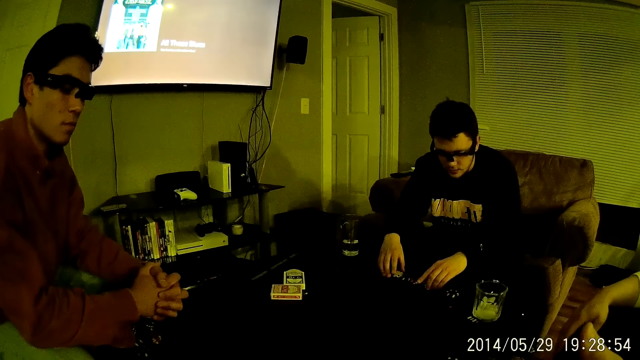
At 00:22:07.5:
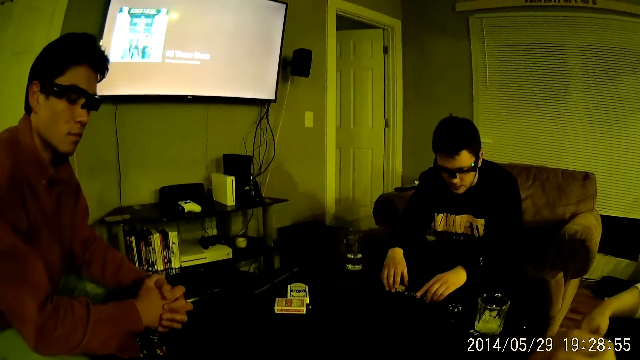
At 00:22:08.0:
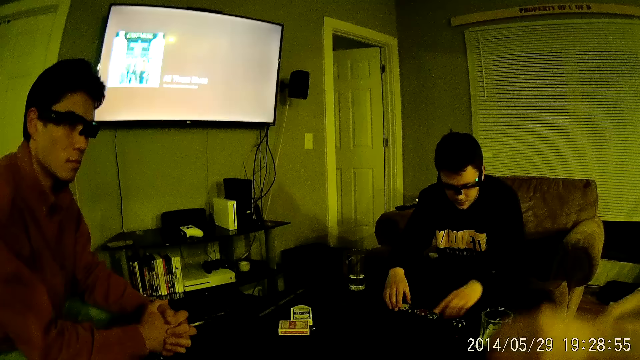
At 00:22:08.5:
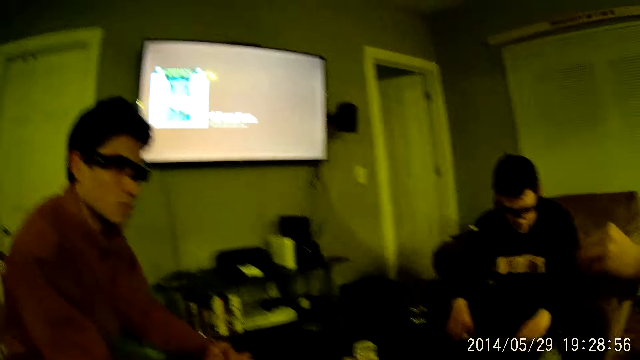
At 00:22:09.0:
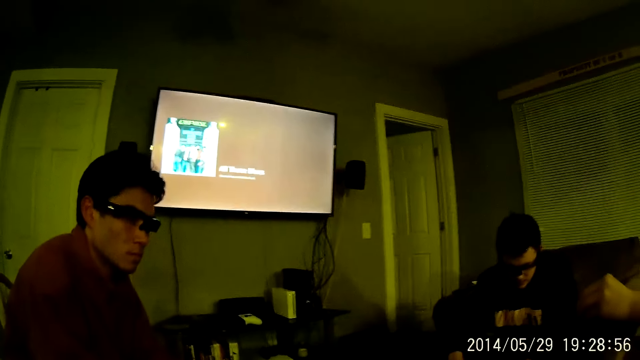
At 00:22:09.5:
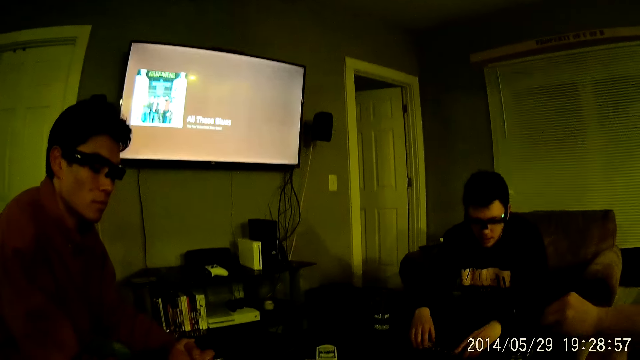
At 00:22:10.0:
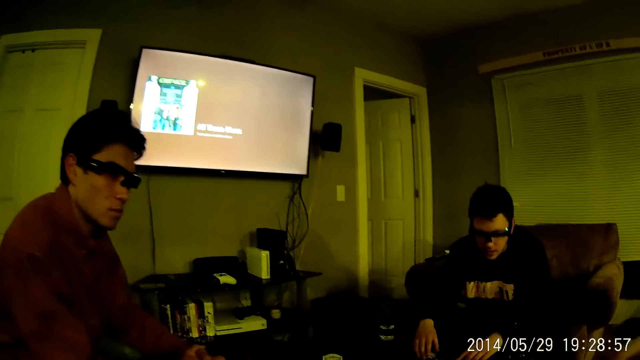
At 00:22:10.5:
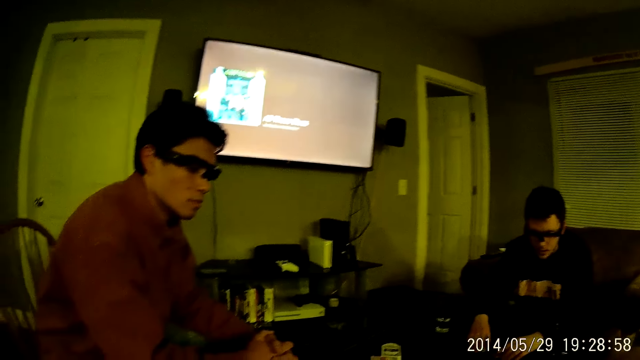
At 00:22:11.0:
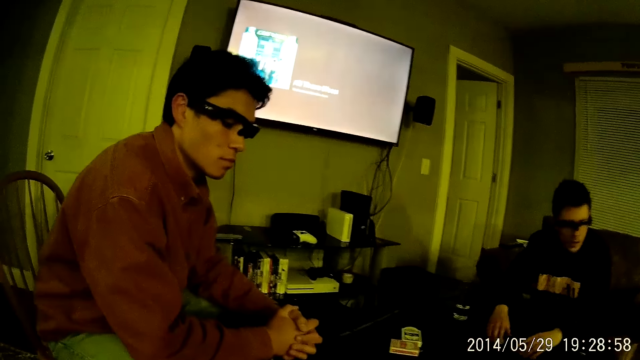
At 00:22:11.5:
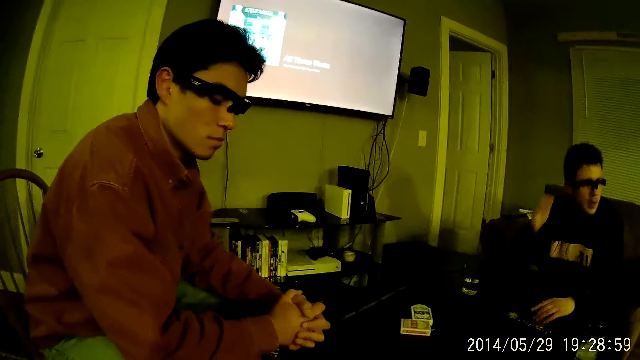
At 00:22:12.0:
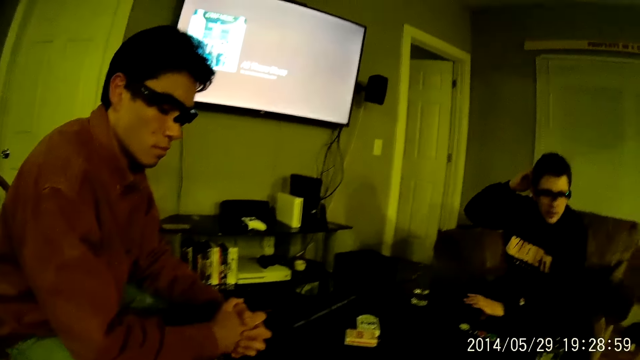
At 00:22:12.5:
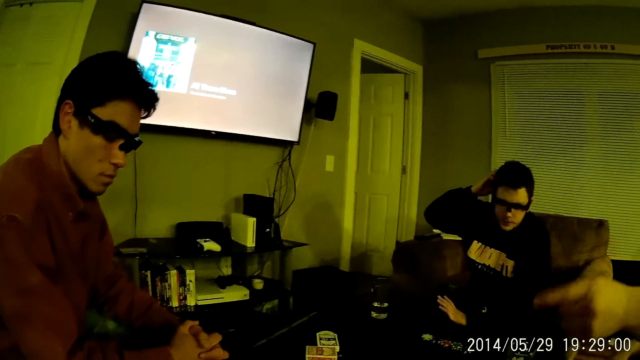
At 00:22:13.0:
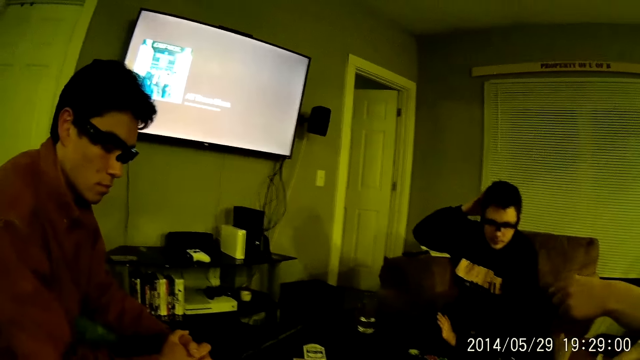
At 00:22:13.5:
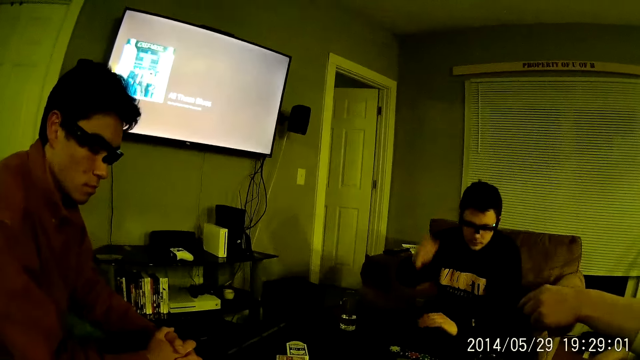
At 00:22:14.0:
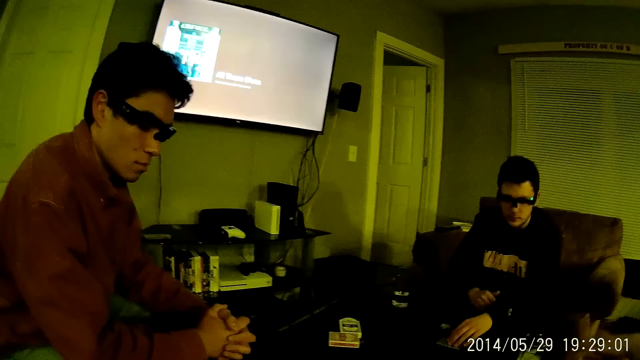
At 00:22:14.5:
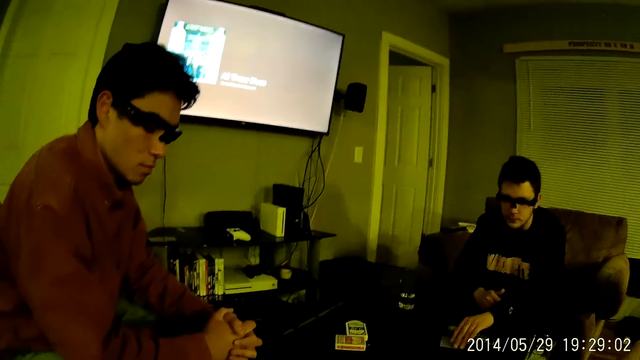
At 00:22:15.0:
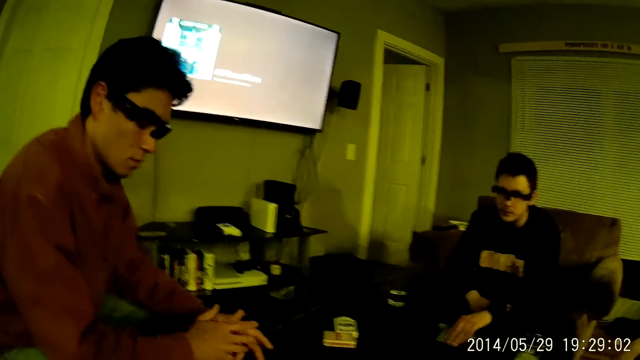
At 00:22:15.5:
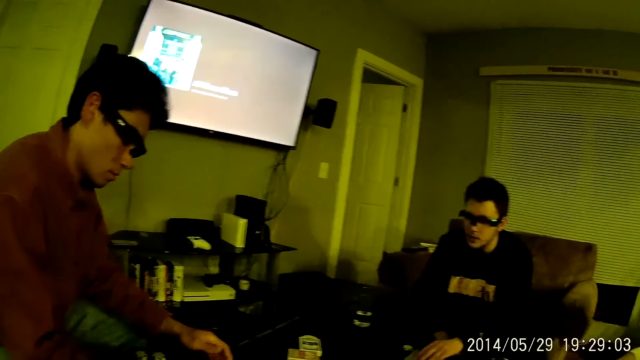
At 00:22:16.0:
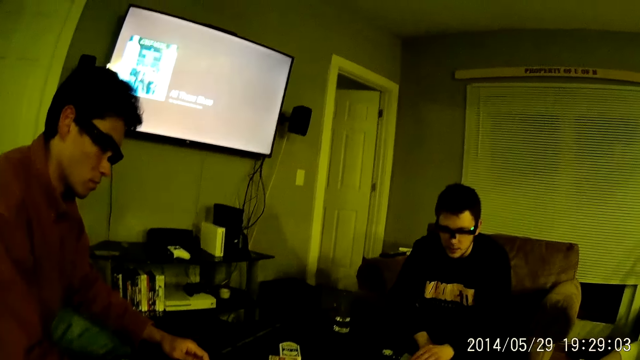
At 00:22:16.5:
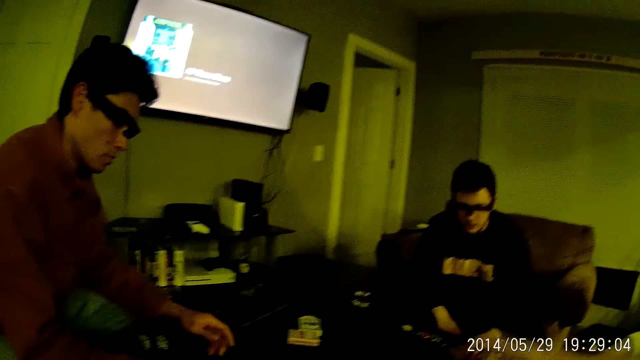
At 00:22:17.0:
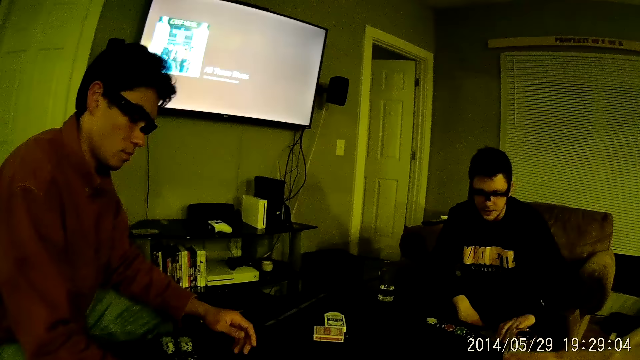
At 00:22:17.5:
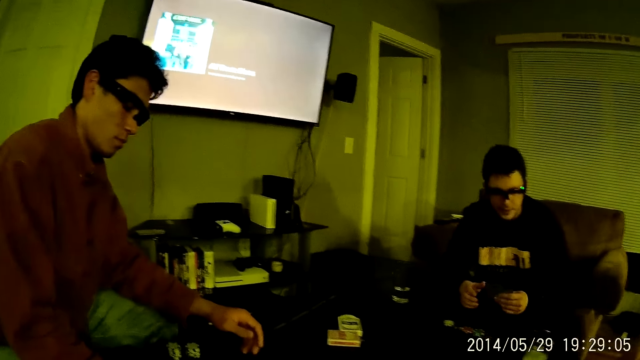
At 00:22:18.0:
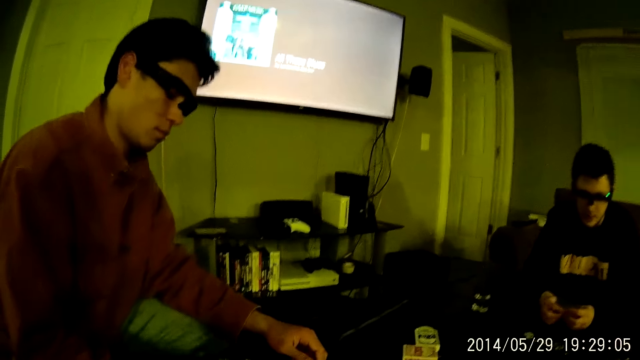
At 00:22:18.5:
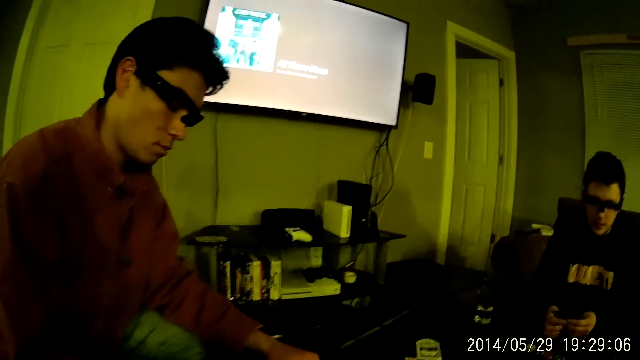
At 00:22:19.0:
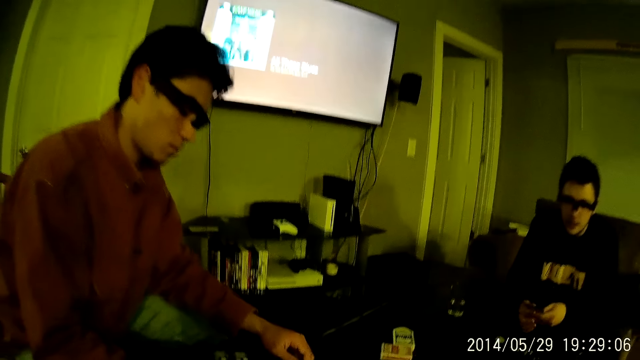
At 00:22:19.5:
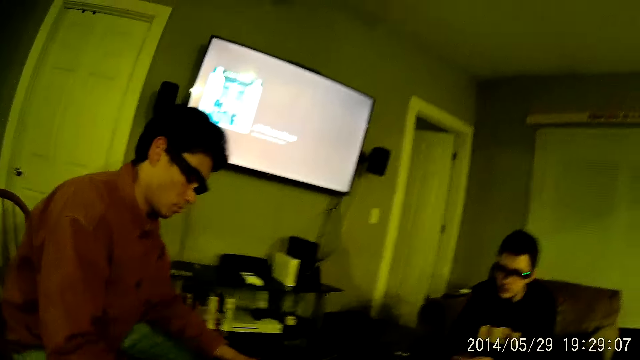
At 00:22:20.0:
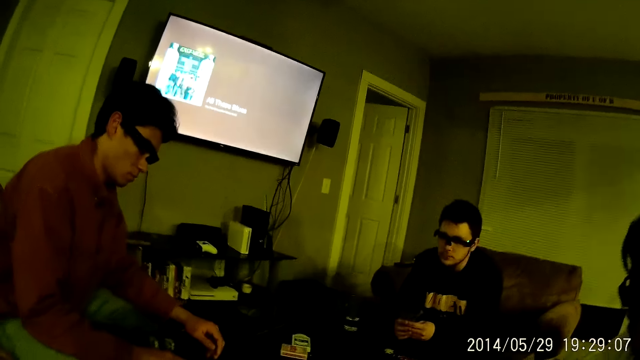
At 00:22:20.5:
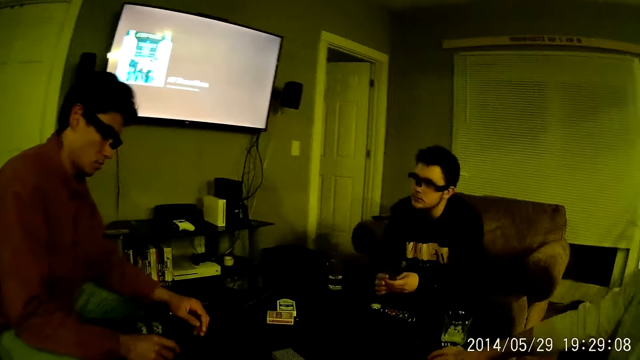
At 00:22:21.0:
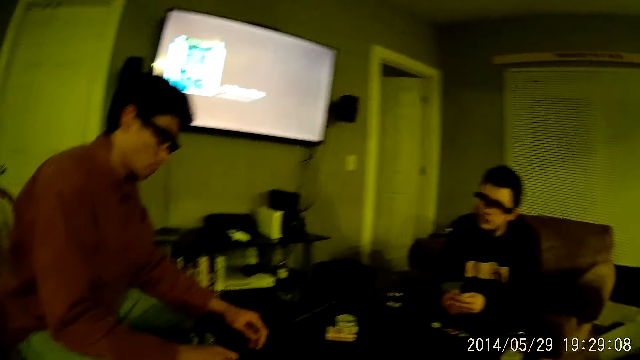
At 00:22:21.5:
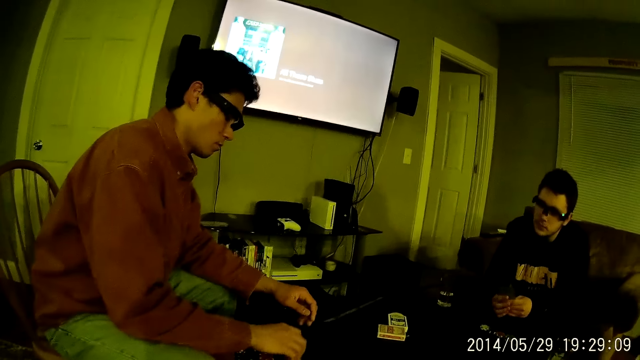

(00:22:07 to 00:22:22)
A man points a finger. Another man touches his hair and takes cards. Another man touches the chips. Another man picks up some cards from the table with his left hand.

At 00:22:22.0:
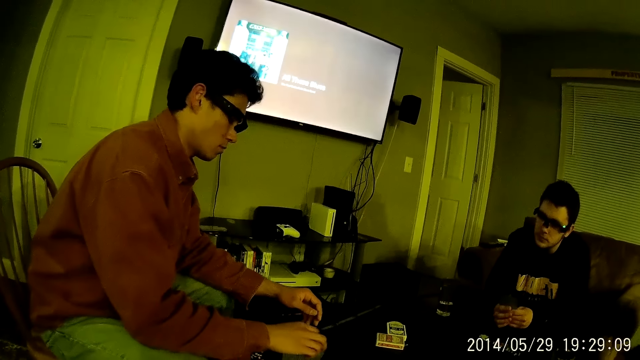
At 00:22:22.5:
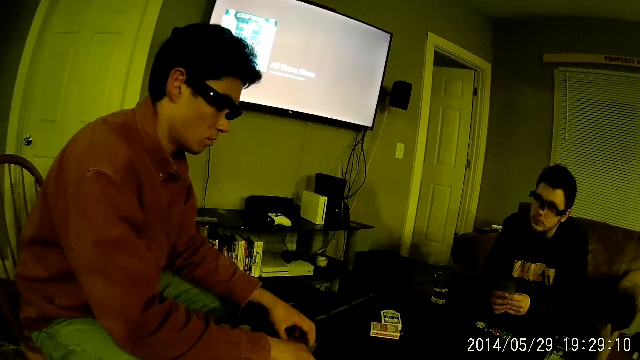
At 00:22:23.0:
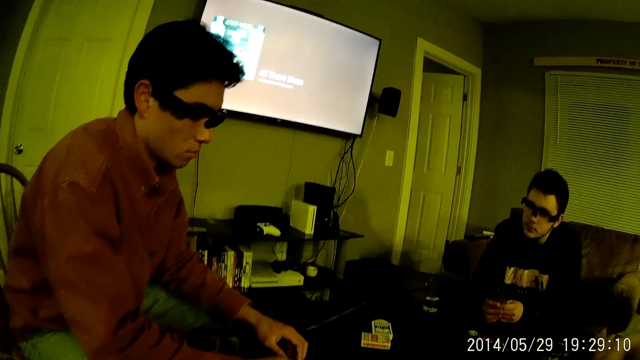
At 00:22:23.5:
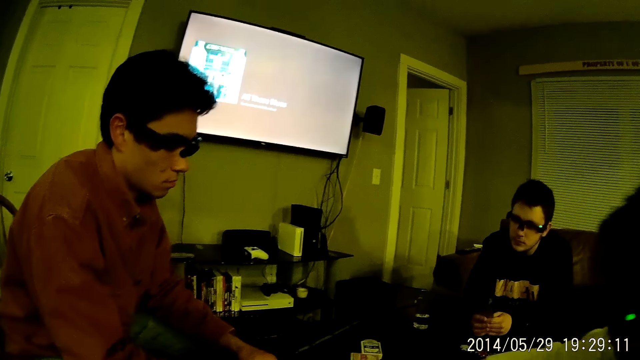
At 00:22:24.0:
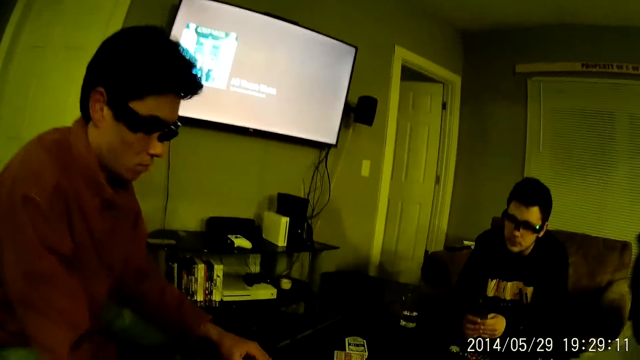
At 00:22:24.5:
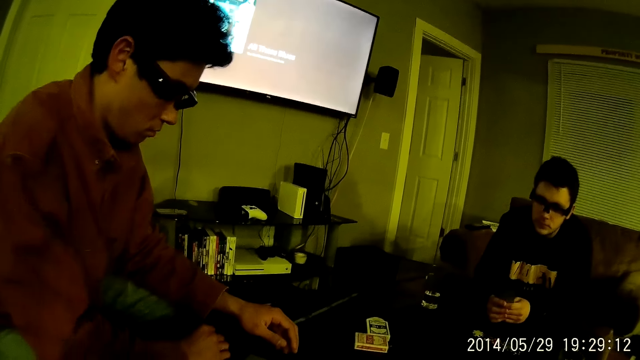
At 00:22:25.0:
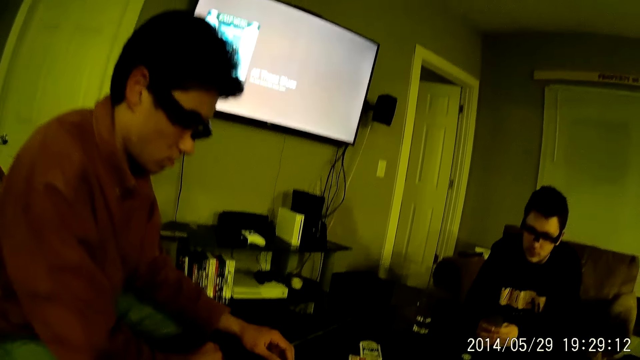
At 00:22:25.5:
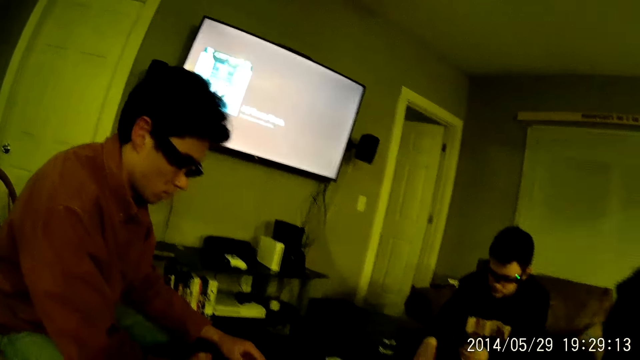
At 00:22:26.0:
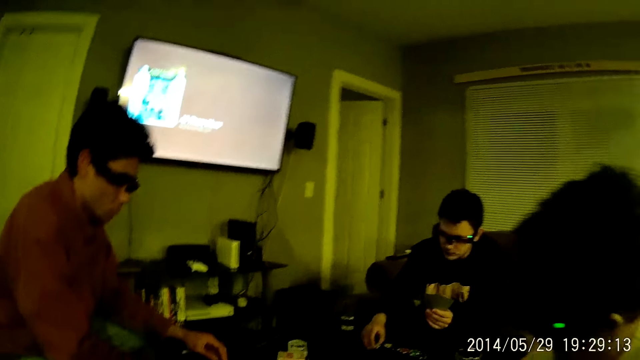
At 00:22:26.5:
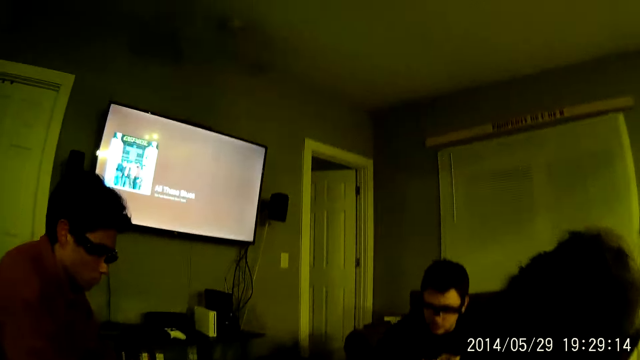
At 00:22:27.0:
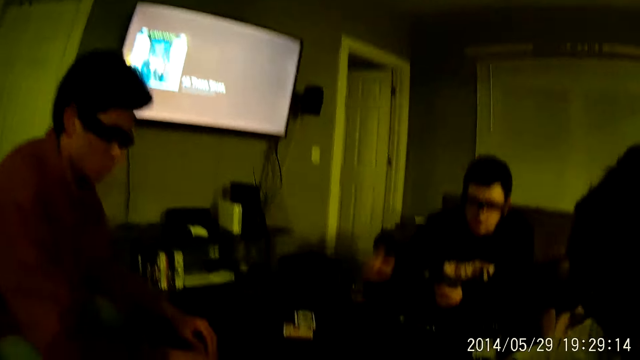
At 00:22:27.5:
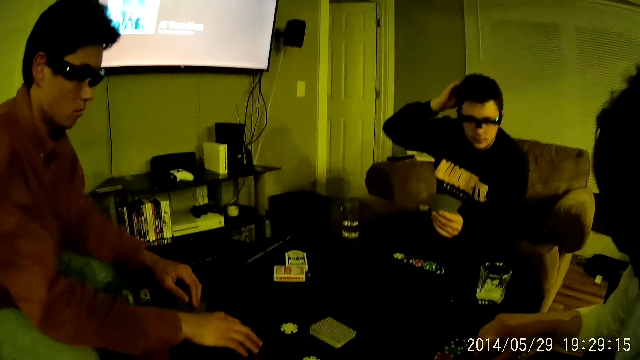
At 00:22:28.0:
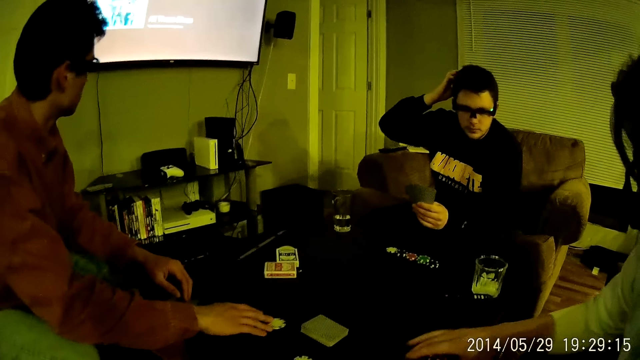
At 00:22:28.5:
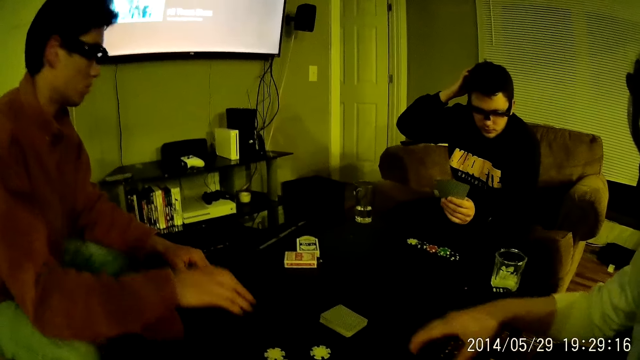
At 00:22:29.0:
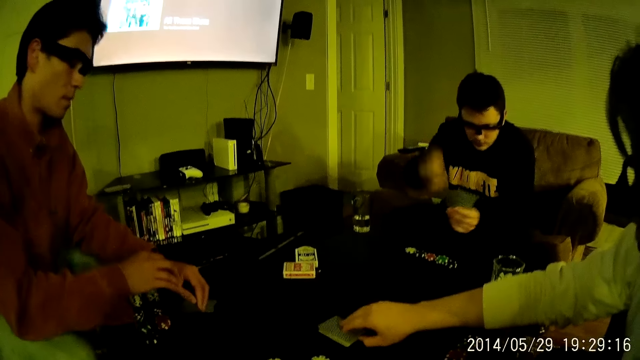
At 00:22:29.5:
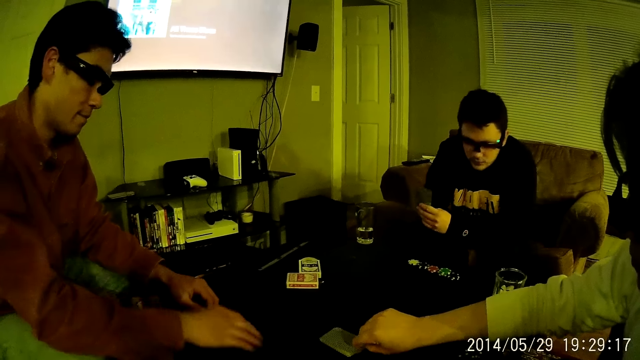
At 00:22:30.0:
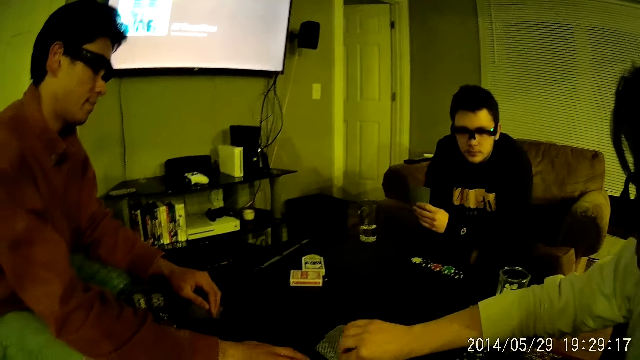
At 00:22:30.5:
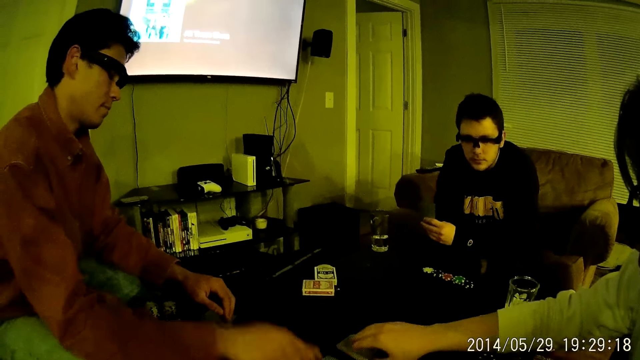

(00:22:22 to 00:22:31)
A man touches his hair. Another man moves a chip on the table with his right hand. Another man spreads some cards on the table with his right hand. The first man looks around.
